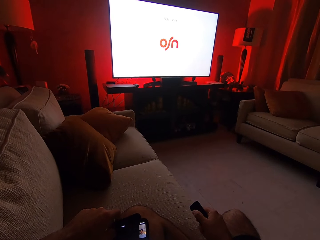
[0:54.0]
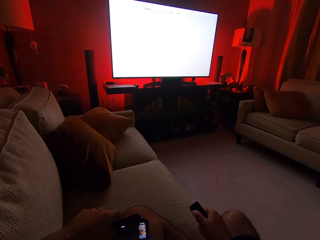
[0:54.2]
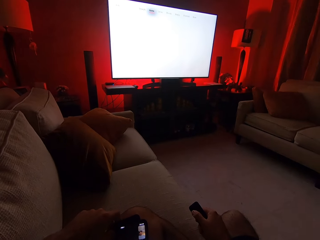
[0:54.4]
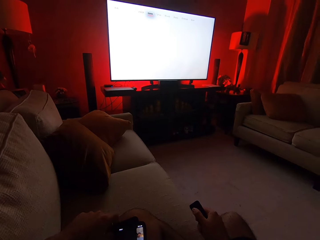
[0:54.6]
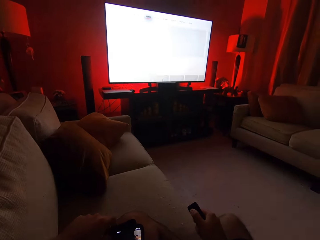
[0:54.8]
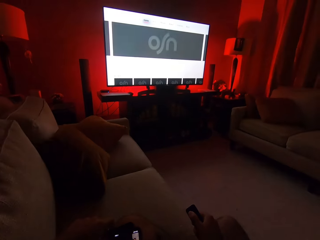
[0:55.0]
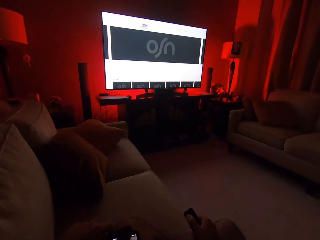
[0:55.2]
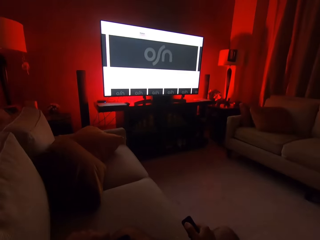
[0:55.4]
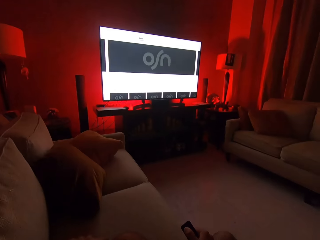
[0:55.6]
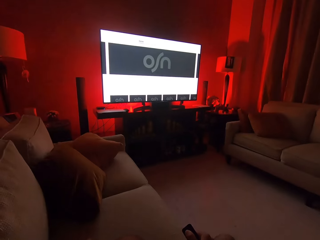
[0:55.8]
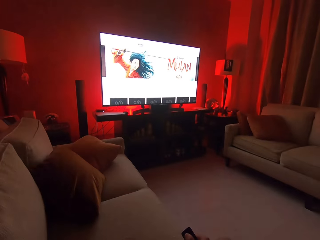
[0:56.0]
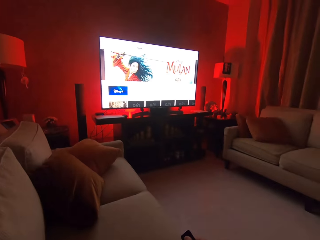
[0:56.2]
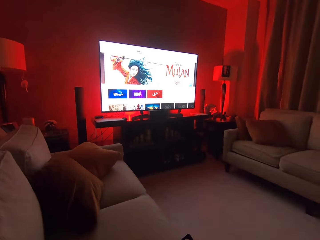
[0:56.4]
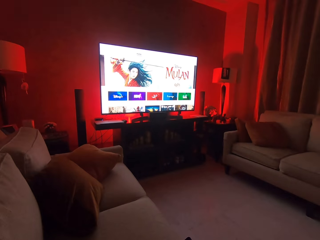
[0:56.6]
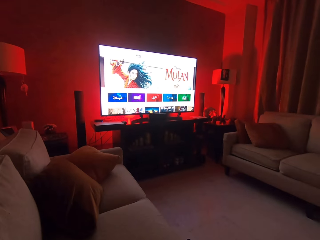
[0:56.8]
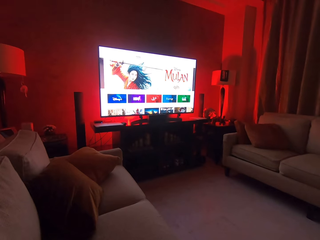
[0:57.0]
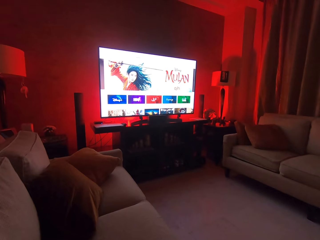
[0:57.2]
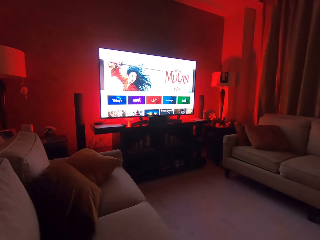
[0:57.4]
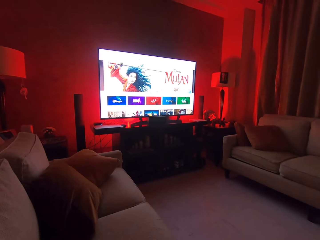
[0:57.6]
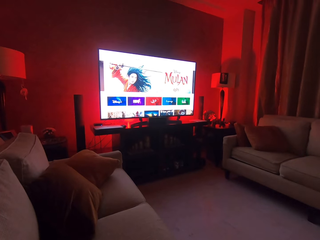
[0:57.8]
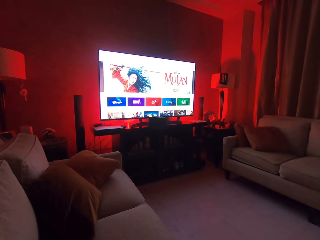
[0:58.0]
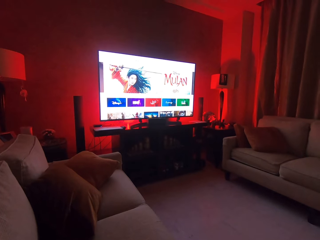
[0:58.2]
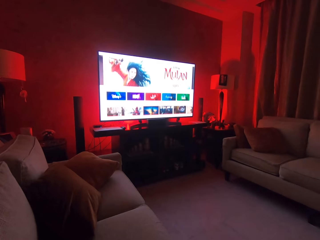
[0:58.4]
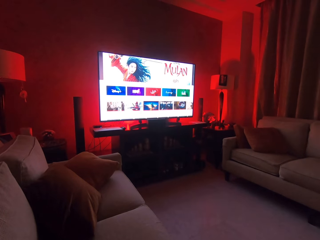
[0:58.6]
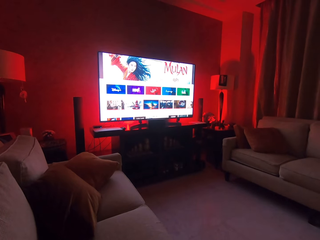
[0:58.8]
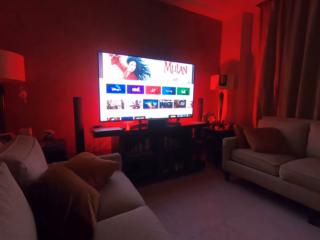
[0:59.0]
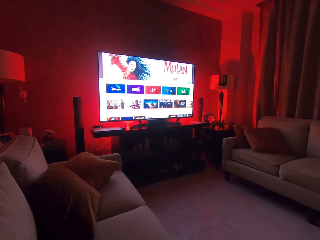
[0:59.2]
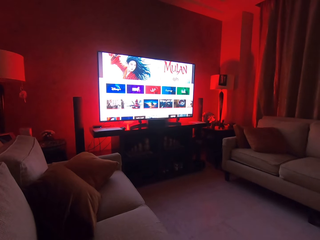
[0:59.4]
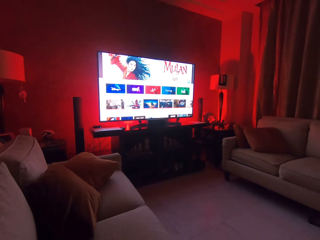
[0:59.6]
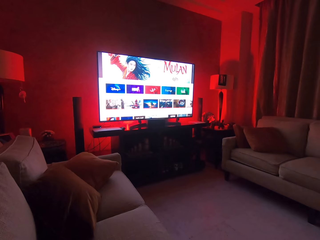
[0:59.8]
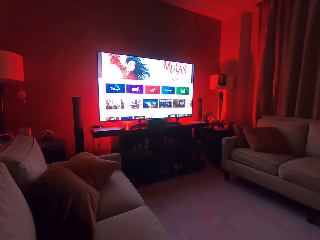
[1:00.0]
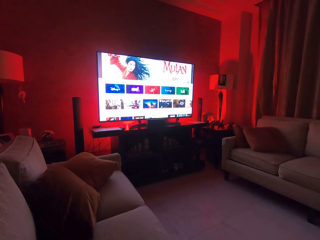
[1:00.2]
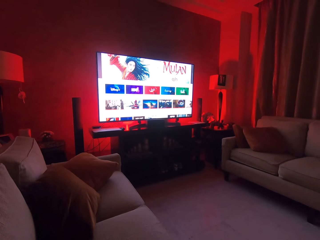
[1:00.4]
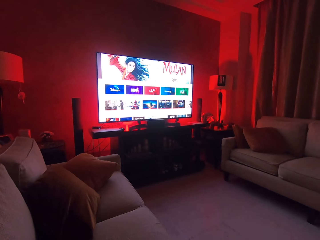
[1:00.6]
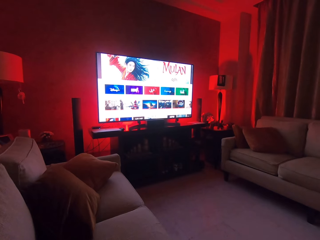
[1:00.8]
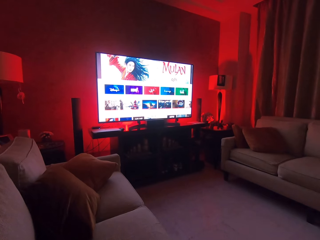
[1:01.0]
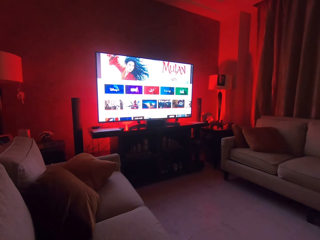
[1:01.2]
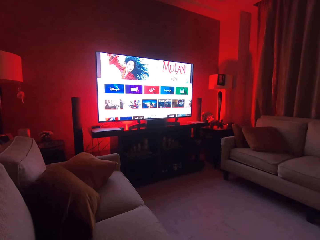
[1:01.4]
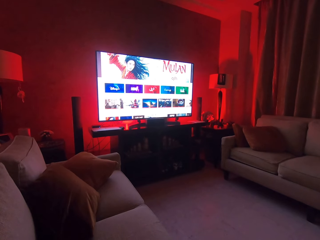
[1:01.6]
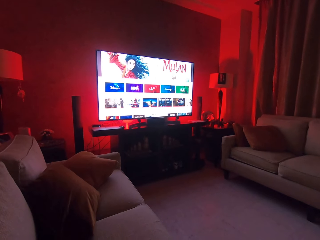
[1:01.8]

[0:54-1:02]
The camera wearer converses with a woman. They scroll on the television with a remote control.

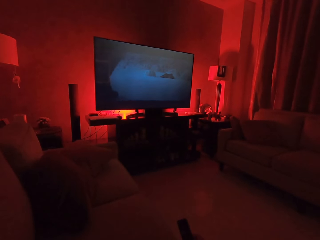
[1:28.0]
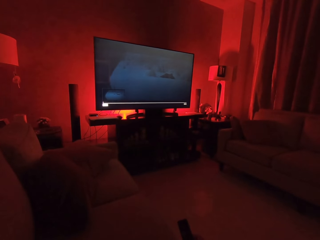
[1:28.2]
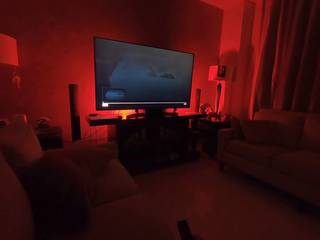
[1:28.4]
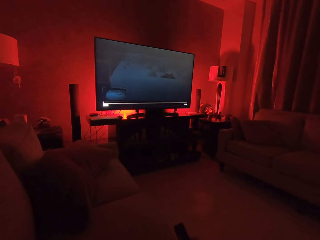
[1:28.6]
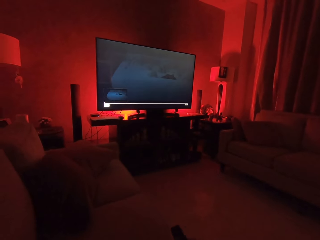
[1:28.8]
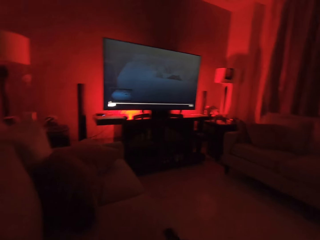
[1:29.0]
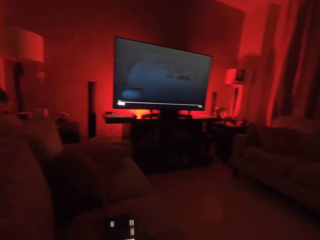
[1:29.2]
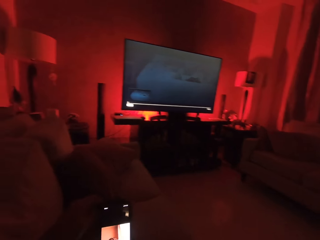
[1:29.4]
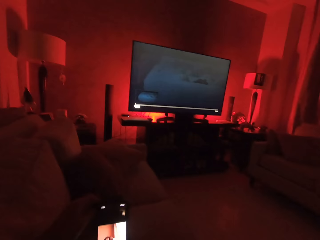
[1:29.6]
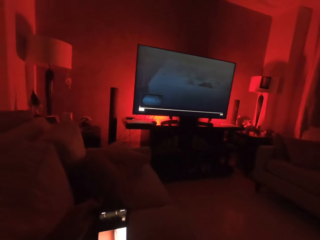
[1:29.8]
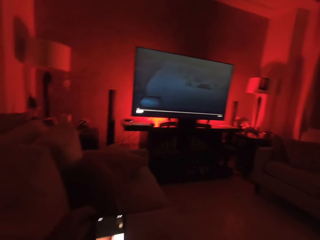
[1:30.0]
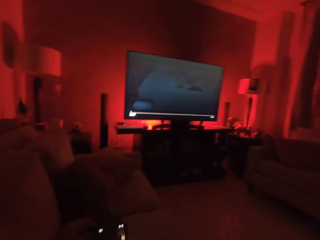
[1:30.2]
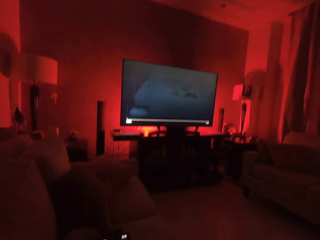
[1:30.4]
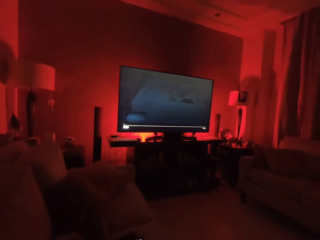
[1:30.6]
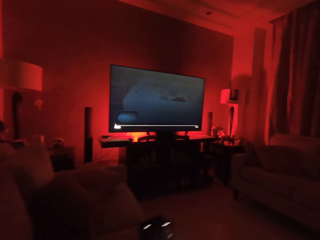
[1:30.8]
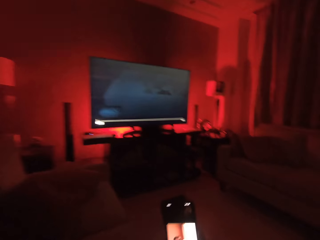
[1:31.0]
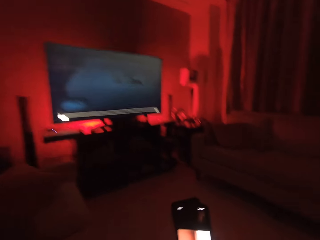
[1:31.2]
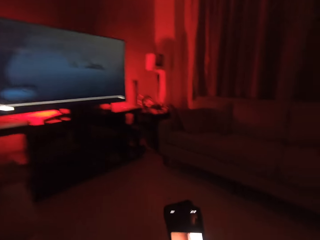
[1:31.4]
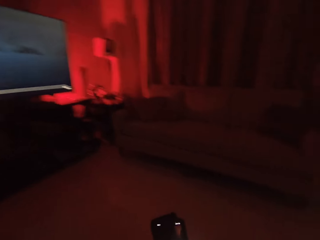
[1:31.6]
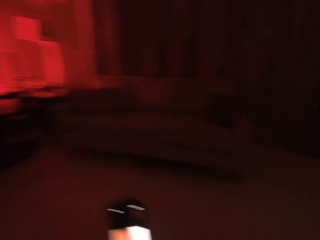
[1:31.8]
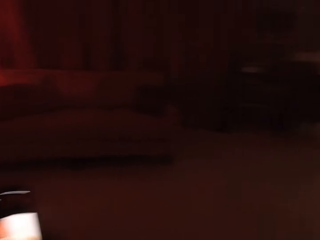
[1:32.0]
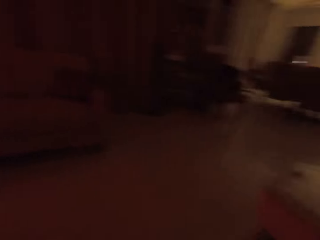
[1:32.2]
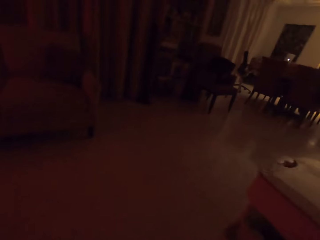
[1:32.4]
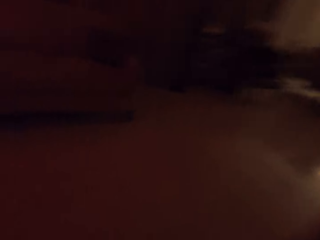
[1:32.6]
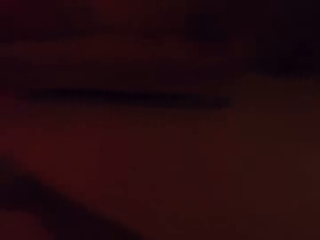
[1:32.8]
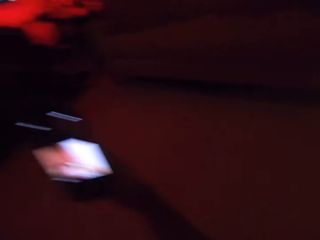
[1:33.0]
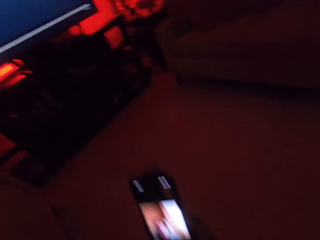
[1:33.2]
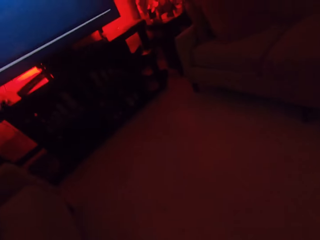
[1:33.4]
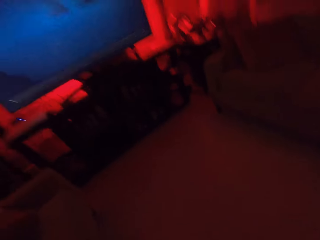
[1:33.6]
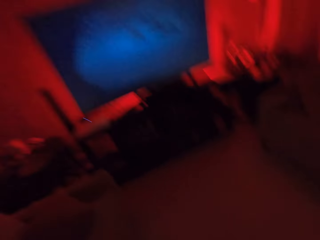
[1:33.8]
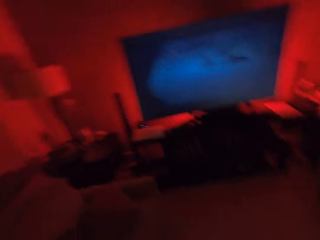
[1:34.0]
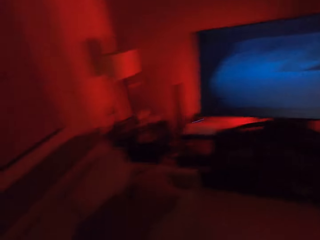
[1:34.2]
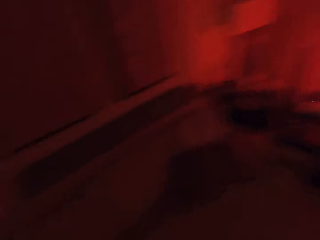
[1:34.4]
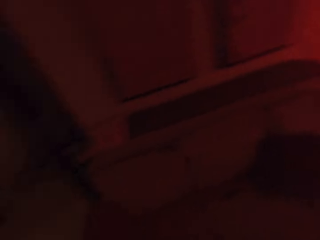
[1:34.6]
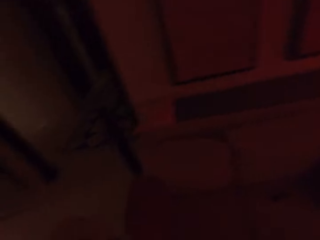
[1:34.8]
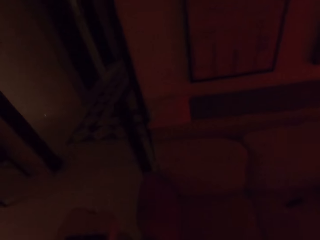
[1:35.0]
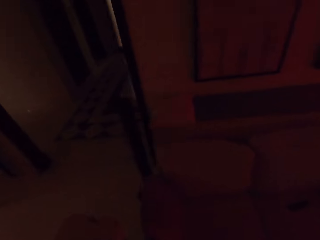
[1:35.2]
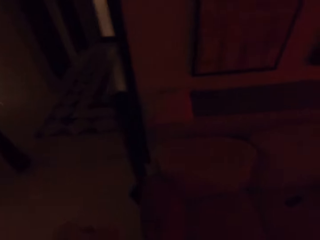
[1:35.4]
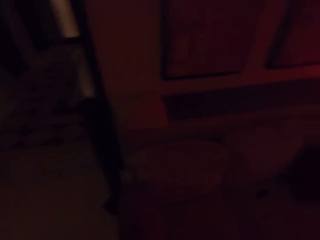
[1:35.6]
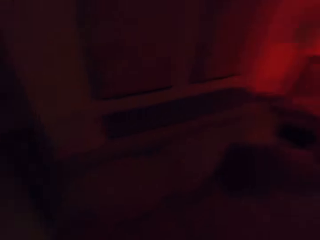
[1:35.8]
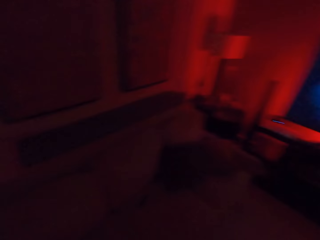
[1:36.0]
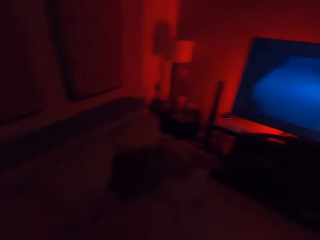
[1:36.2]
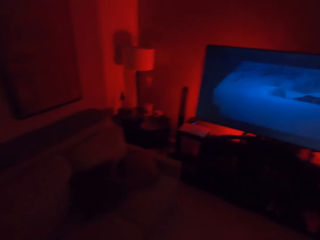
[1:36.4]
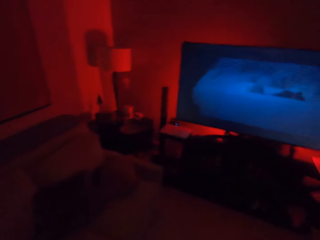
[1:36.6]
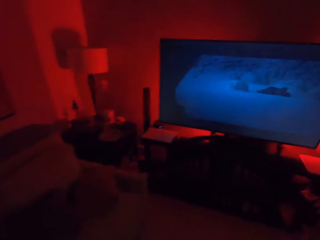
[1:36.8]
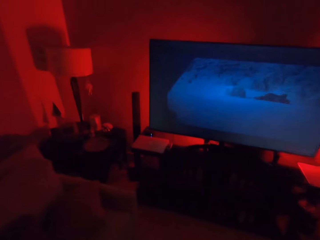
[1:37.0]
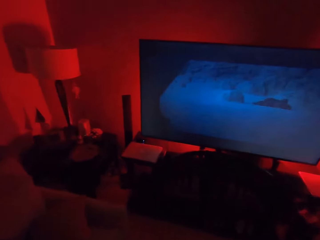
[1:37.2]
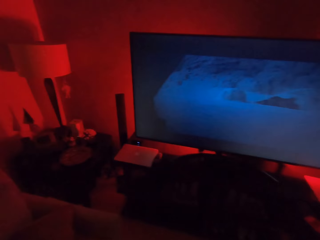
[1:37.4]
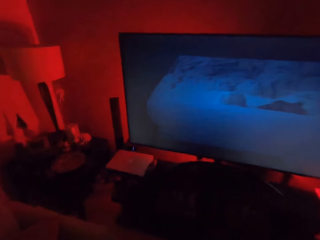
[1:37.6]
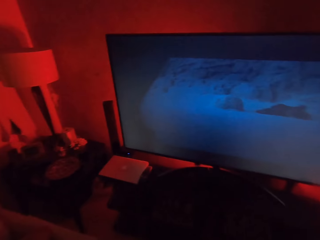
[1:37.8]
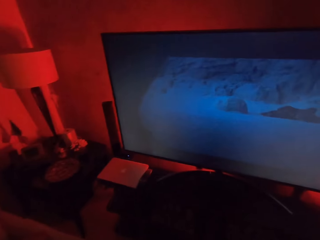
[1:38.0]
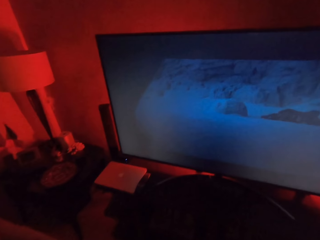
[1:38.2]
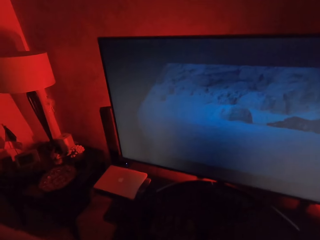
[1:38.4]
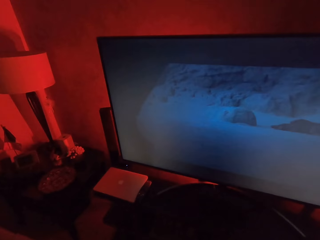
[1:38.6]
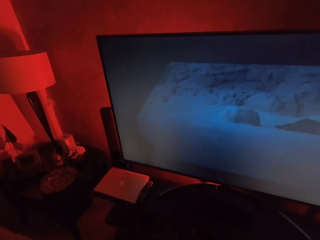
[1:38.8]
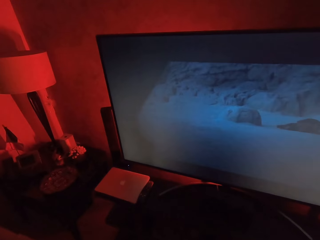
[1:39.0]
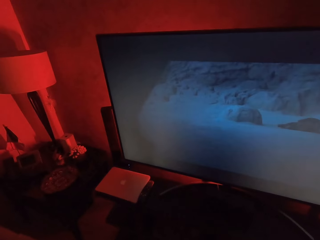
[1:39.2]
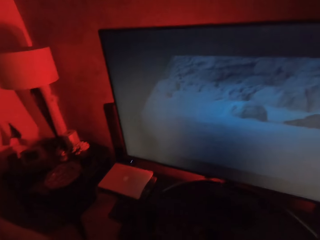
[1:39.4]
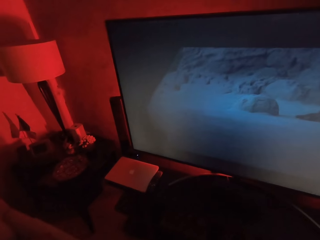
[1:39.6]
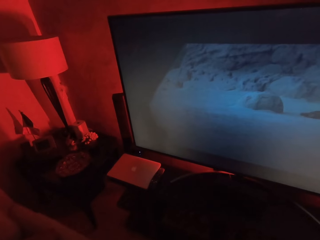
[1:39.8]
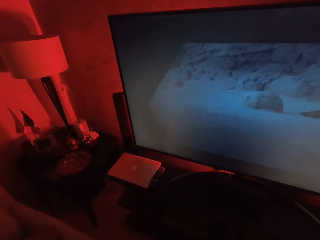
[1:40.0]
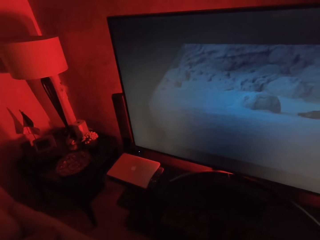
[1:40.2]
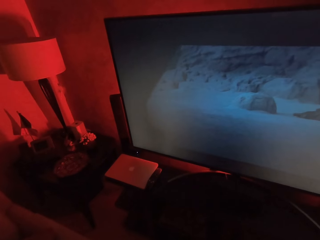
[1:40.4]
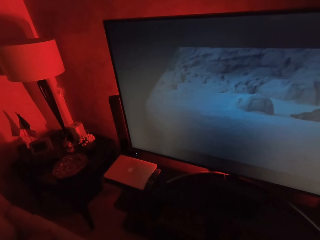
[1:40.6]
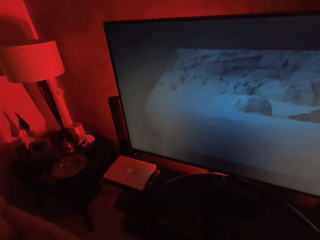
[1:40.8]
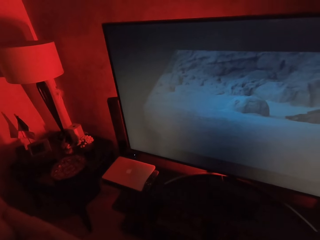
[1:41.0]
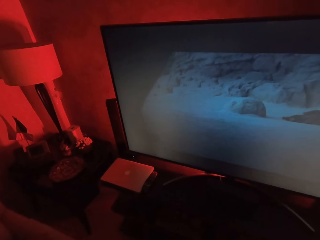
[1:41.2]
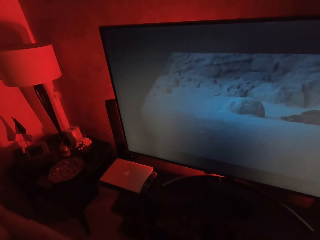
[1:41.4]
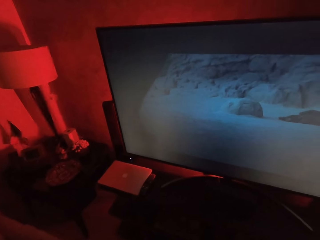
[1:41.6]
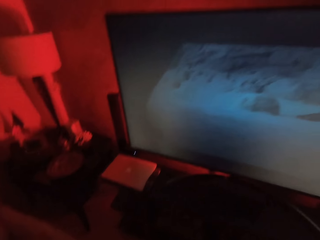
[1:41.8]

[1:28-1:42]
The camera wearer looks at his phone. He stands up from the chair. He converses with a woman. The camera wearer walks in the house. He moves close to the television. He stares at the television.
